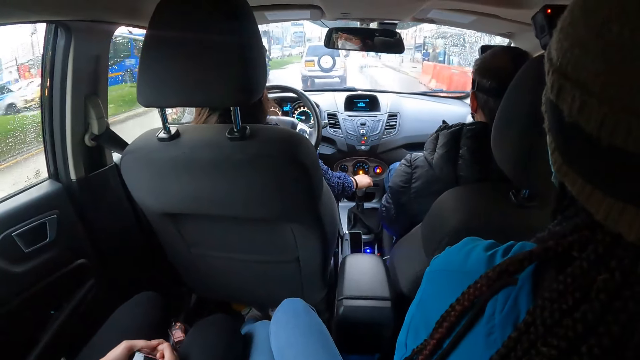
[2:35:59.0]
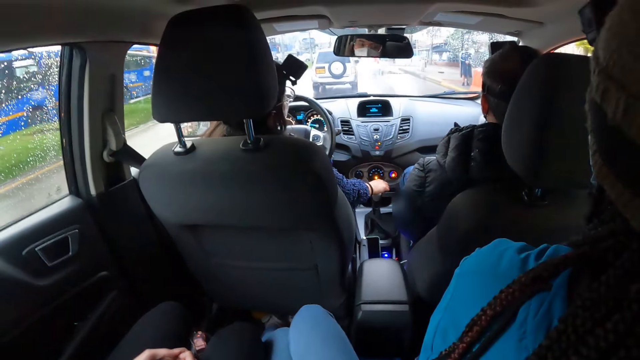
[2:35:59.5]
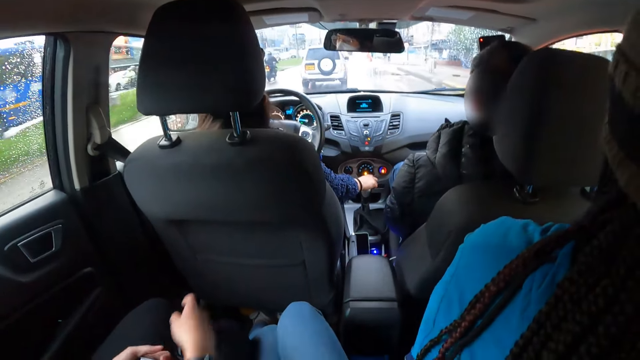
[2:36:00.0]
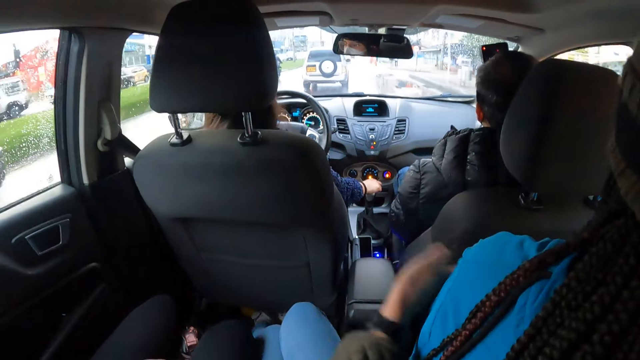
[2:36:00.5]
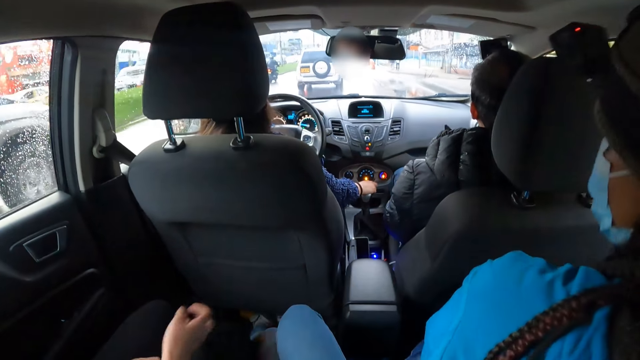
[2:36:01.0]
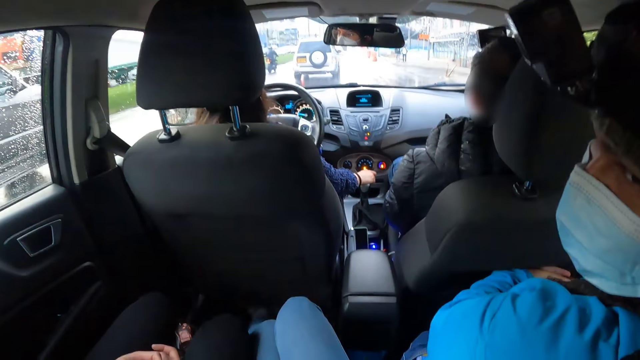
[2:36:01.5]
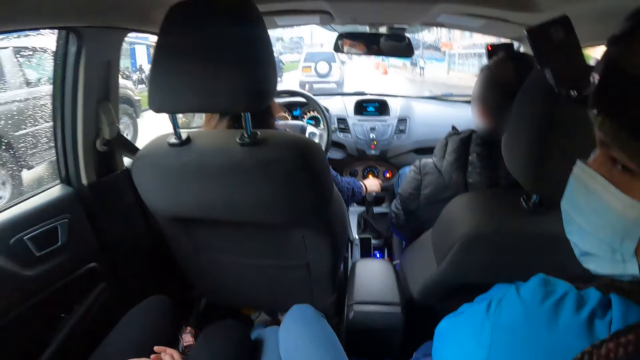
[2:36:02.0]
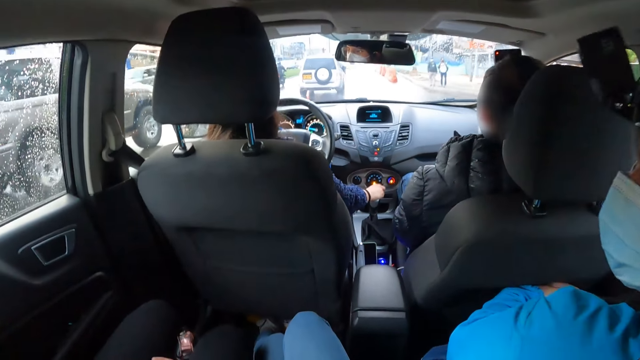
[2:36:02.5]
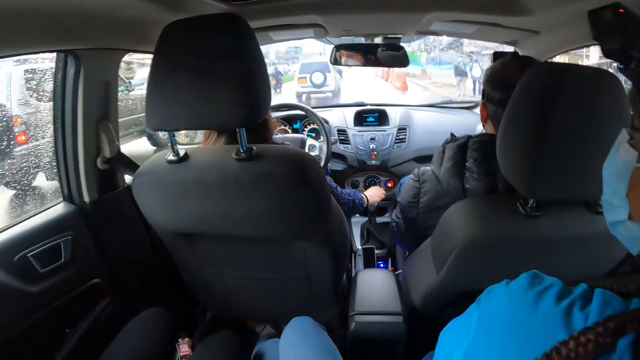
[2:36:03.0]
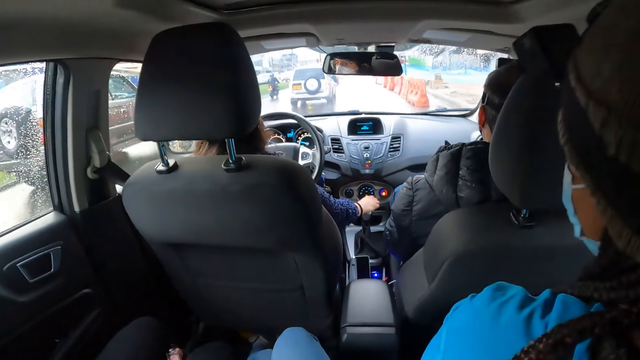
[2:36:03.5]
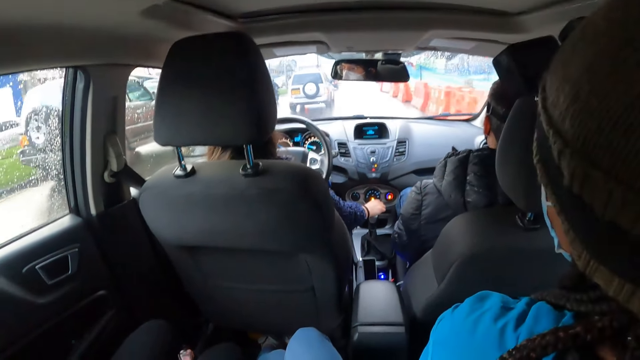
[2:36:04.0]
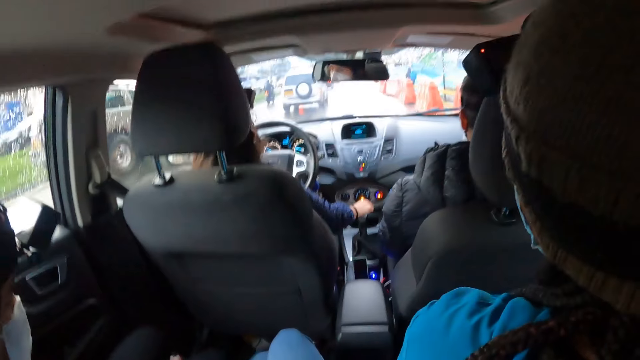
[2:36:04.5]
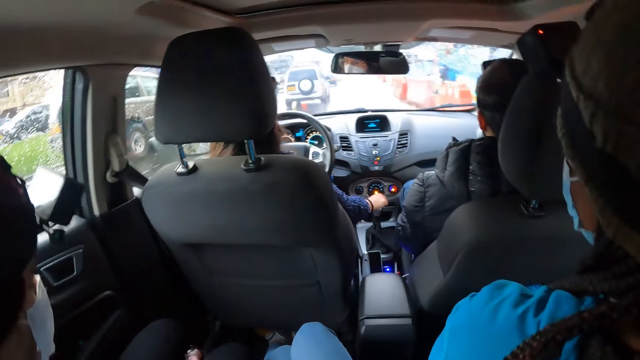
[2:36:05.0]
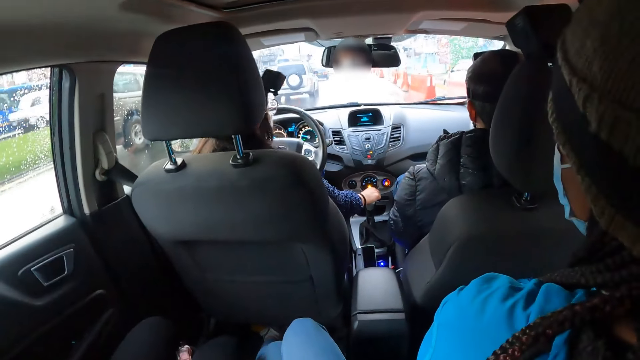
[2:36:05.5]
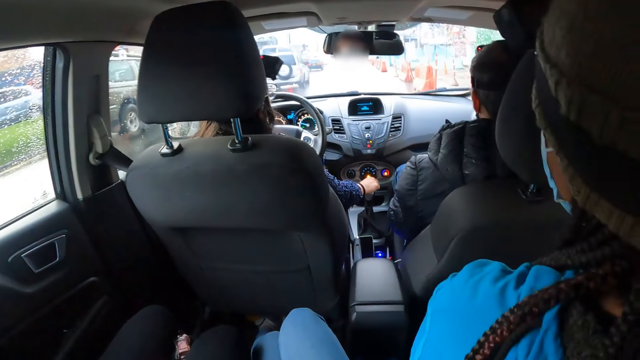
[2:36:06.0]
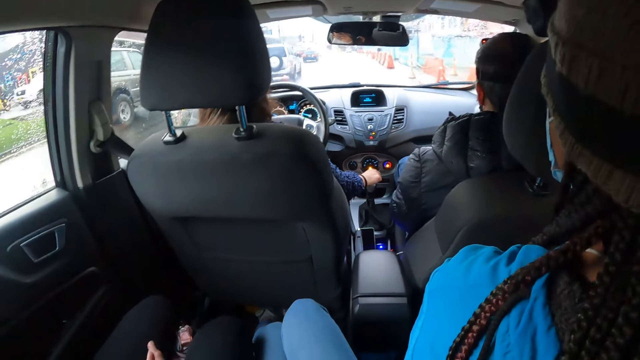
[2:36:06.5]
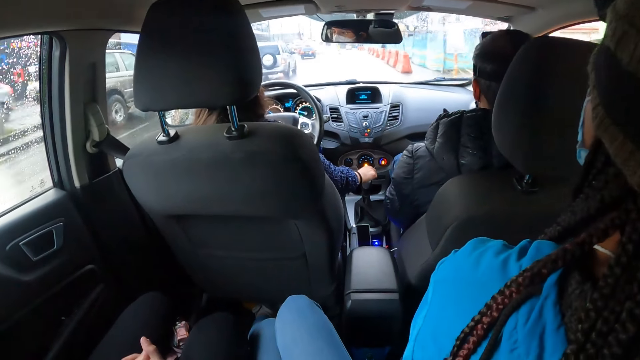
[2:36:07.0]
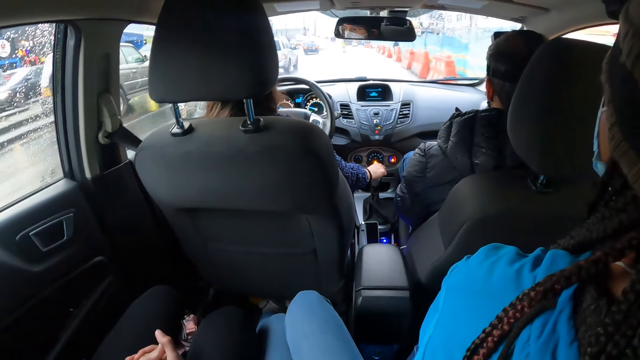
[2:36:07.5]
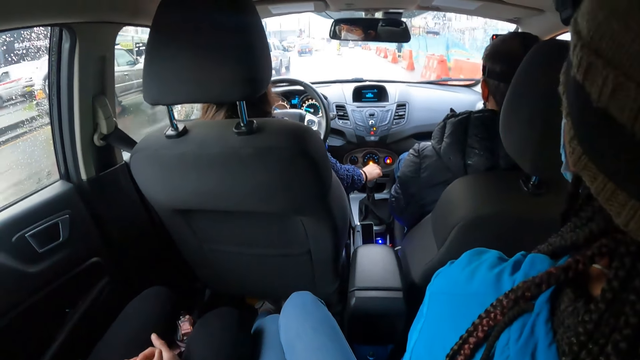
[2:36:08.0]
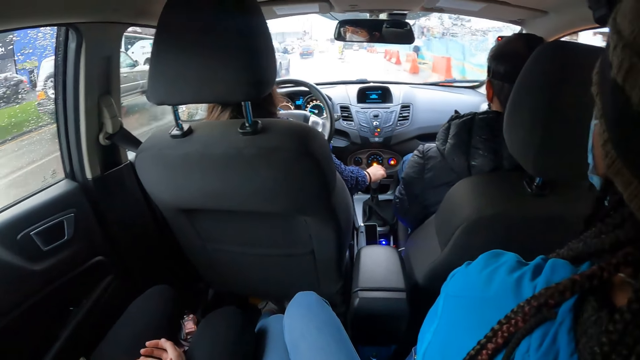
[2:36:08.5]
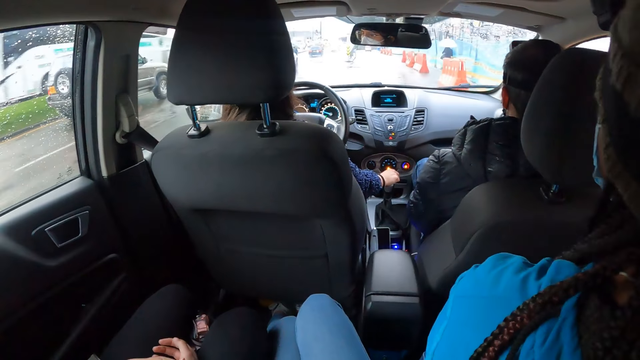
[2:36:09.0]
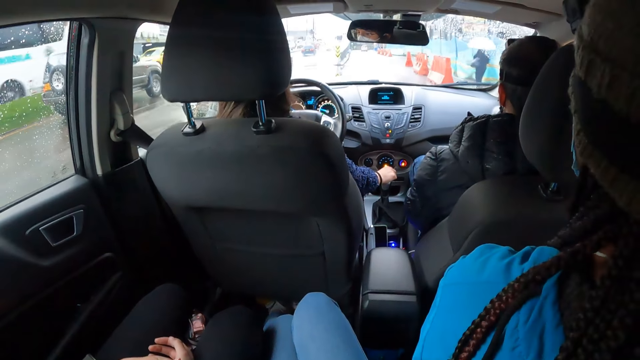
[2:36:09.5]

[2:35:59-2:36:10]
The woman removes her right hand from her lap, taps herself with her right hand, and places her right hand on her lap. Another woman interacts with the first woman.

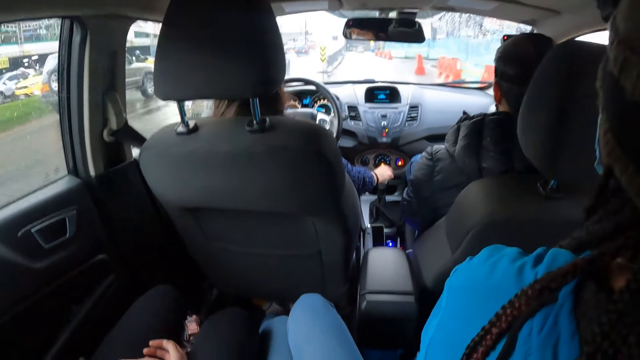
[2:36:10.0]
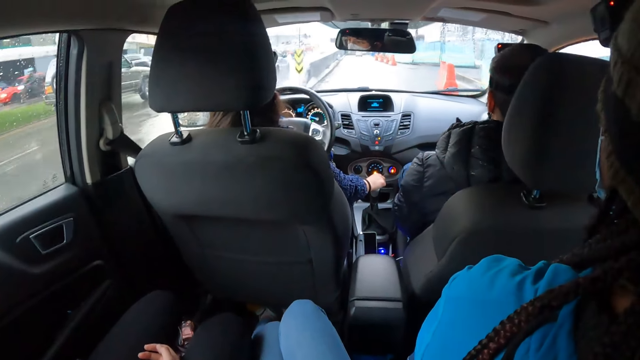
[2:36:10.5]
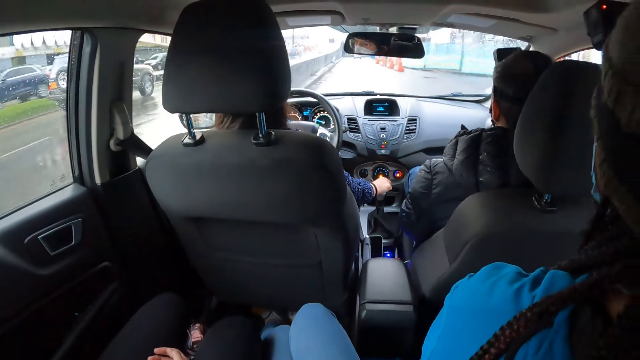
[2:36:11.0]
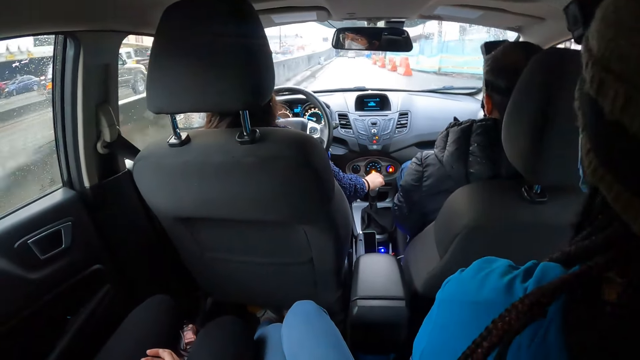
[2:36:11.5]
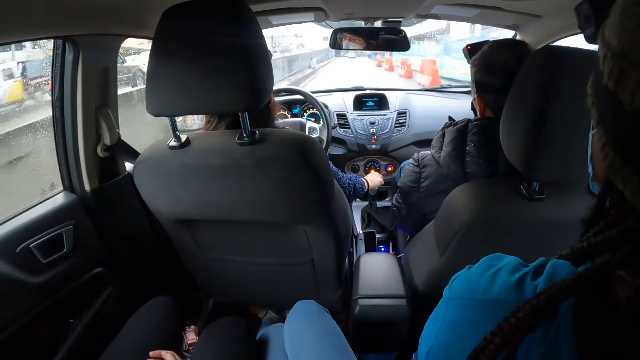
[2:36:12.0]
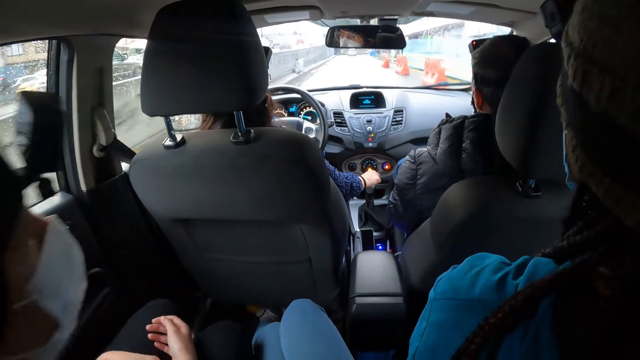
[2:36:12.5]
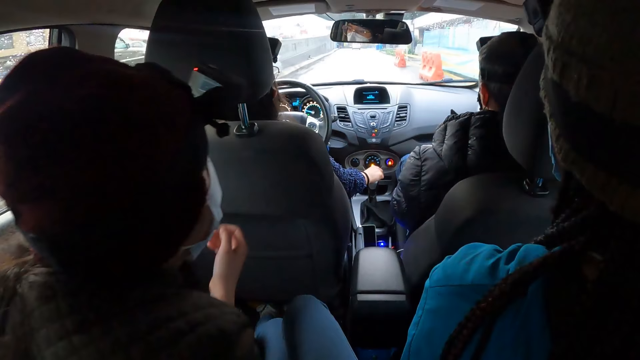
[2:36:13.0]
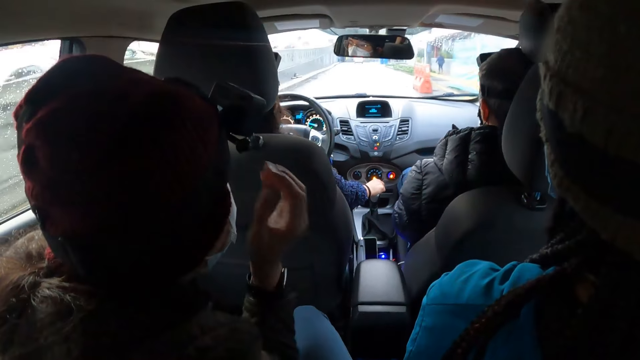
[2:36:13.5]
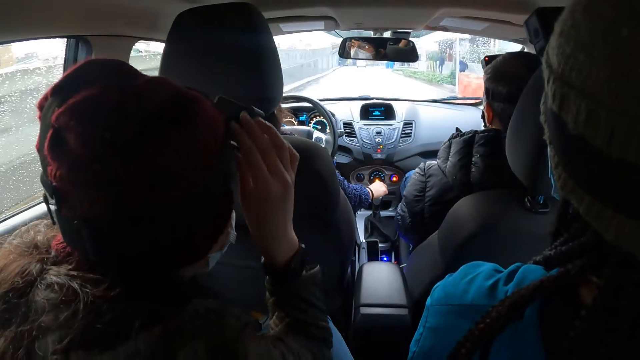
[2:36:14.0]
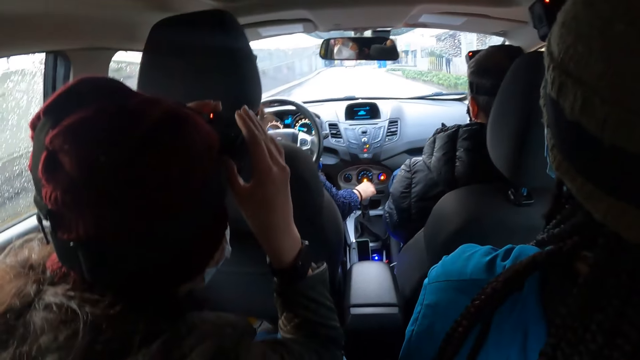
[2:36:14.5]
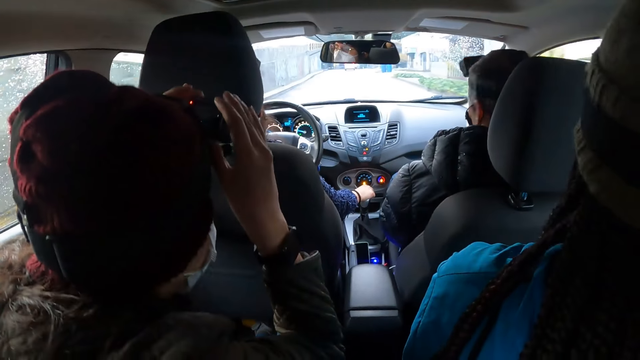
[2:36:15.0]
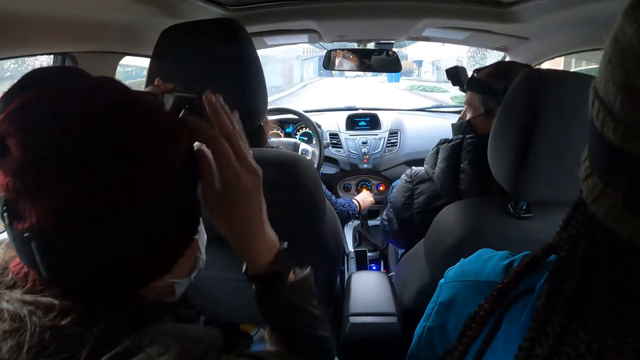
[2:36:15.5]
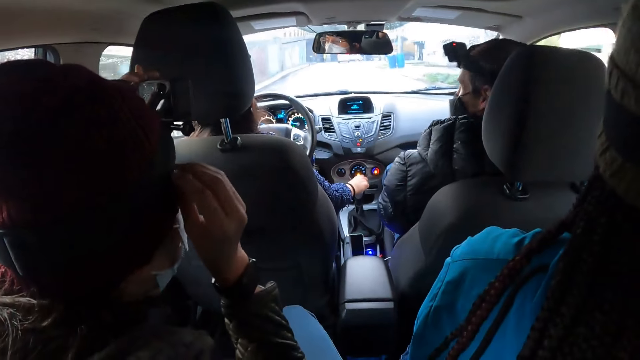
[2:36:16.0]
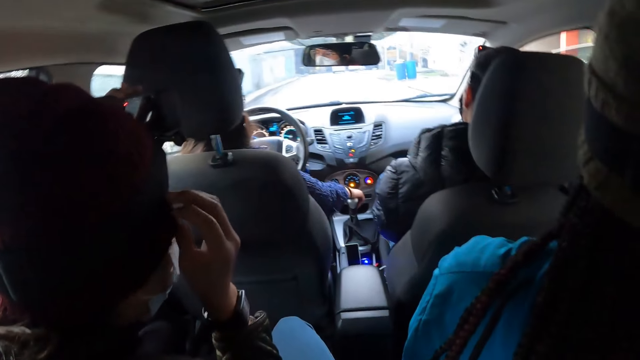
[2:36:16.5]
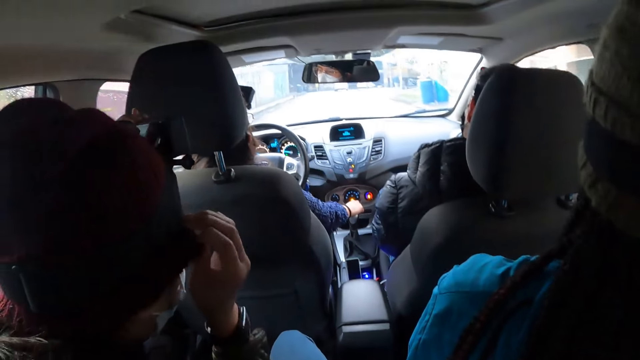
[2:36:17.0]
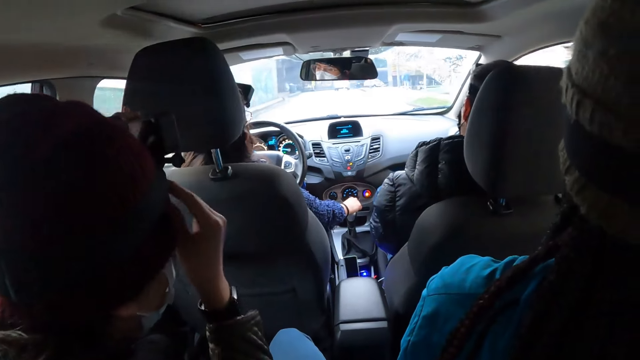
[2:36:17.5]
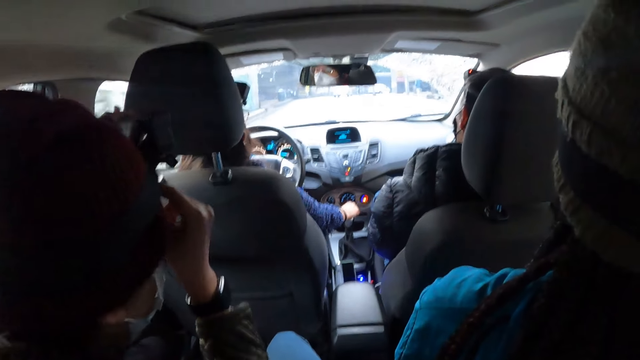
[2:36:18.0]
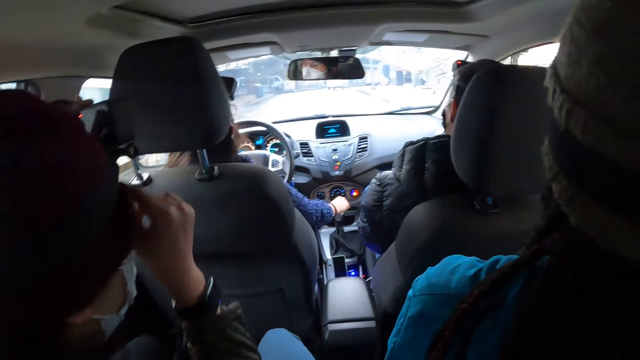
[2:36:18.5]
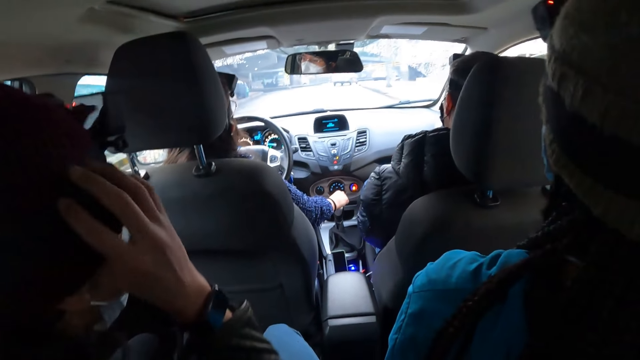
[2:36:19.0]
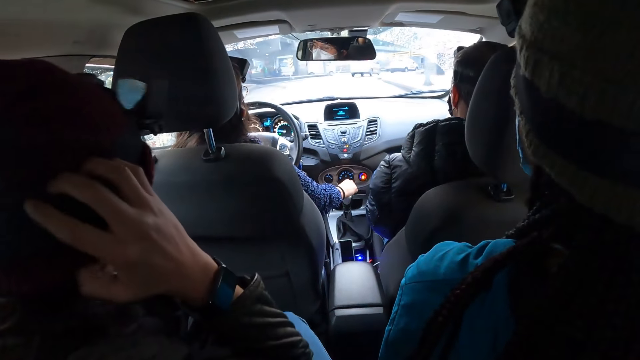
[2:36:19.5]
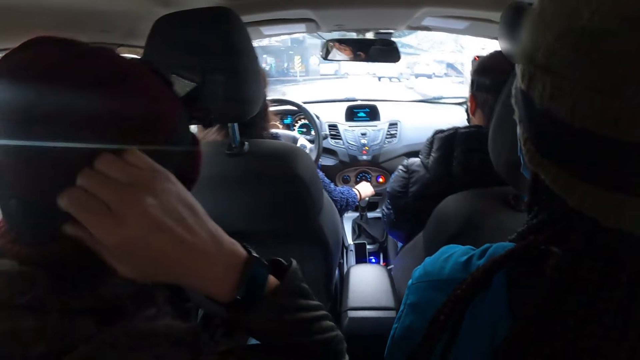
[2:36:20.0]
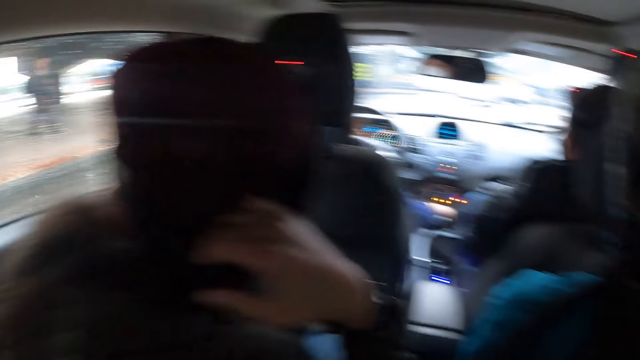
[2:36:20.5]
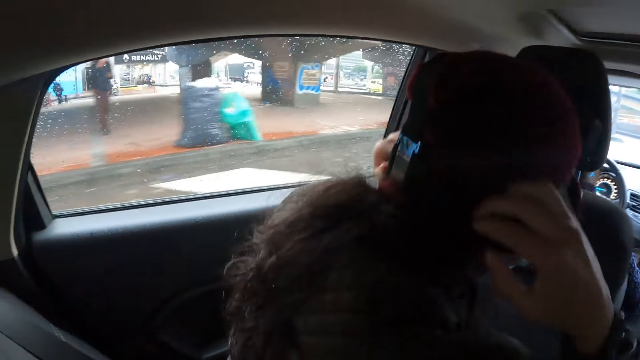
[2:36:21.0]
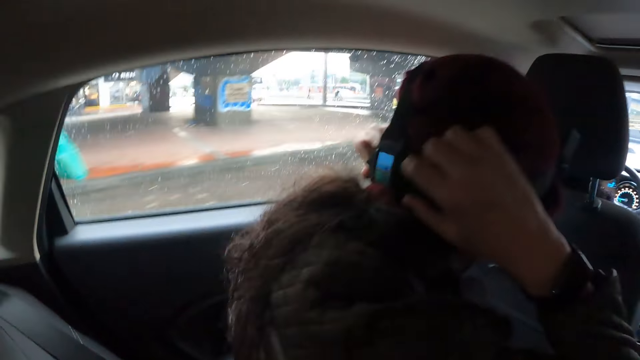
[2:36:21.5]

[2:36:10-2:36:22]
A woman leans towards another woman's chair. The first woman adjusts a head camera on her head with her hands. A man interacts with the other woman. The first woman adjusts a beanie on her head with her hands.
